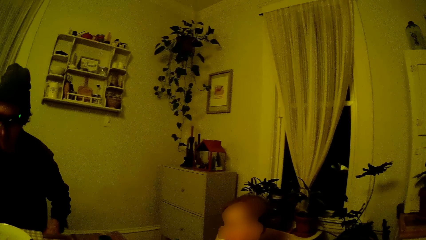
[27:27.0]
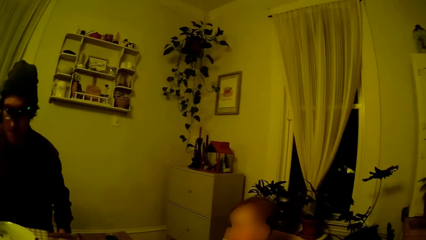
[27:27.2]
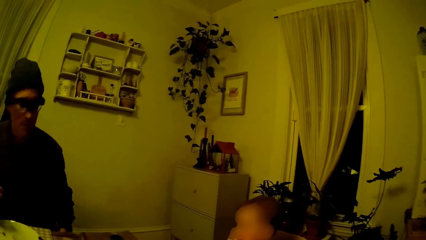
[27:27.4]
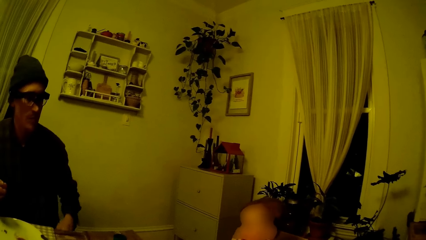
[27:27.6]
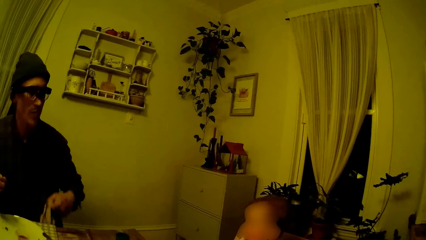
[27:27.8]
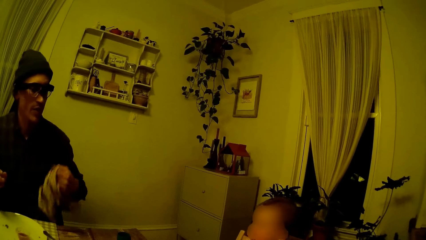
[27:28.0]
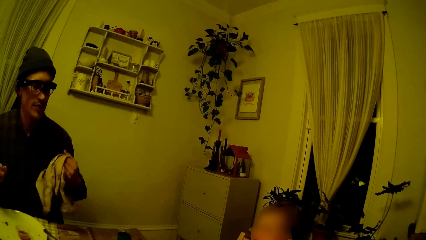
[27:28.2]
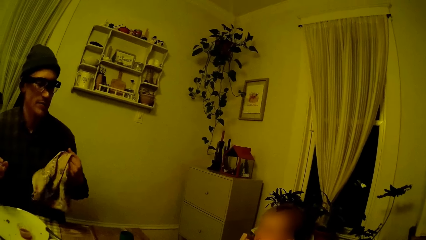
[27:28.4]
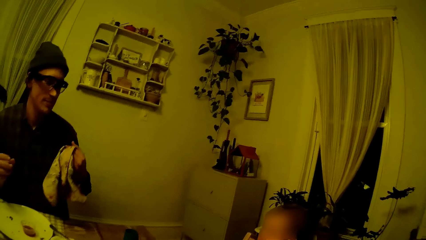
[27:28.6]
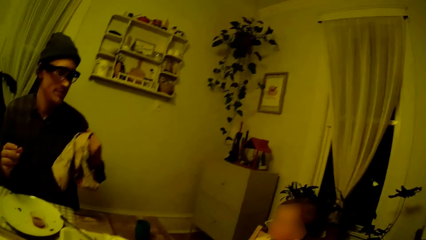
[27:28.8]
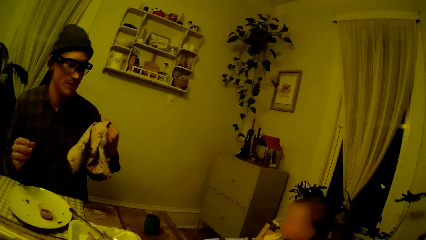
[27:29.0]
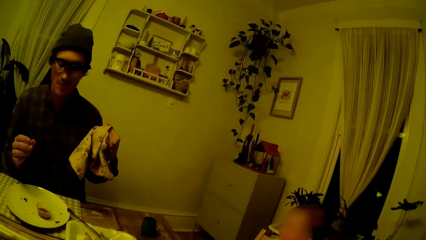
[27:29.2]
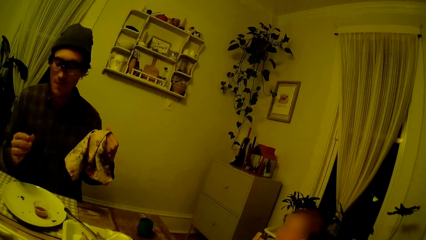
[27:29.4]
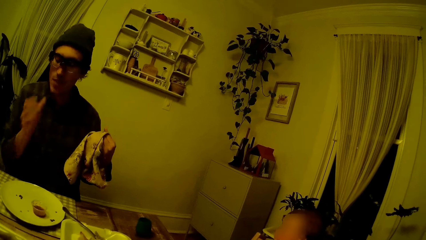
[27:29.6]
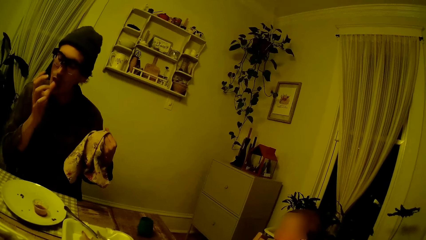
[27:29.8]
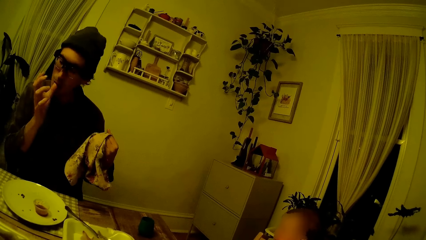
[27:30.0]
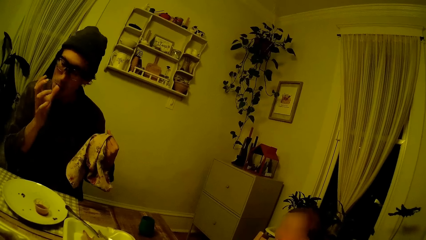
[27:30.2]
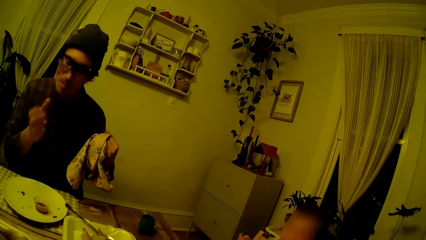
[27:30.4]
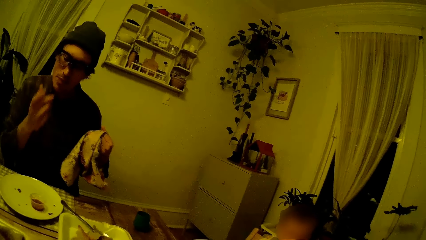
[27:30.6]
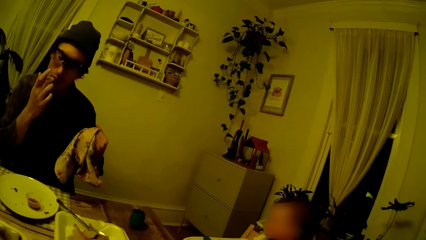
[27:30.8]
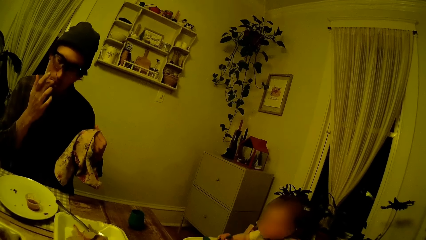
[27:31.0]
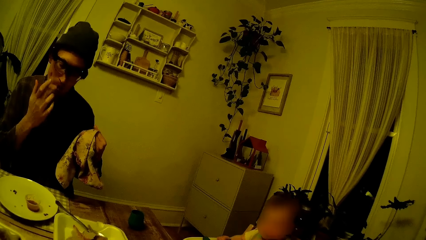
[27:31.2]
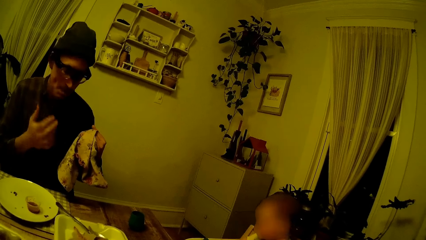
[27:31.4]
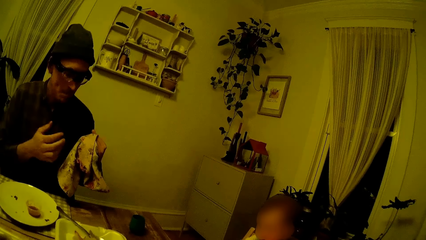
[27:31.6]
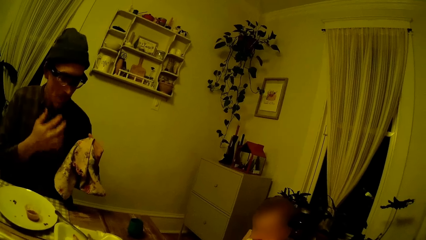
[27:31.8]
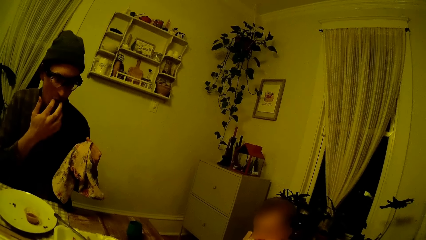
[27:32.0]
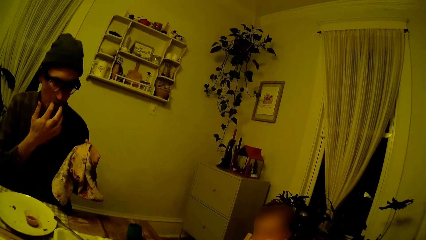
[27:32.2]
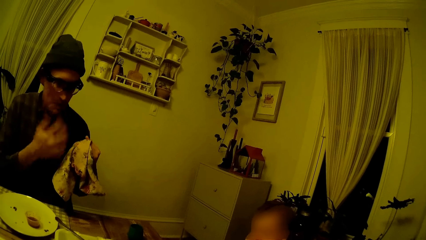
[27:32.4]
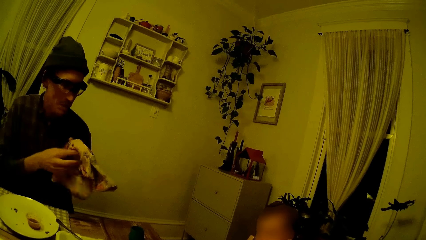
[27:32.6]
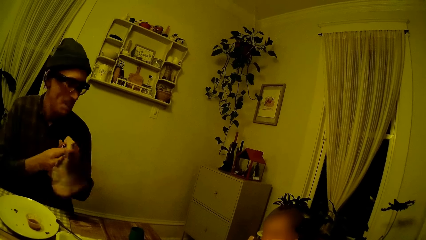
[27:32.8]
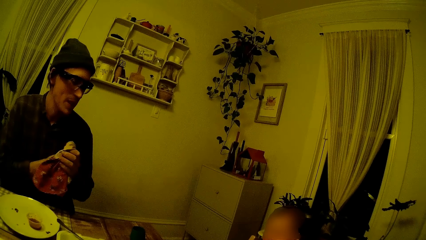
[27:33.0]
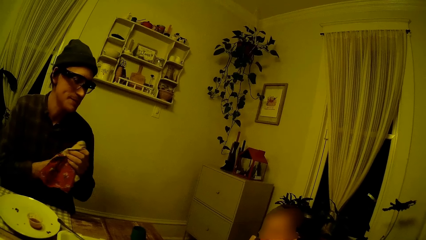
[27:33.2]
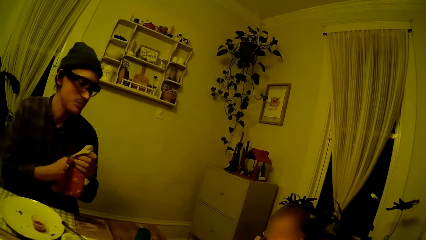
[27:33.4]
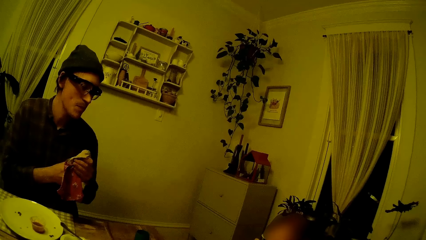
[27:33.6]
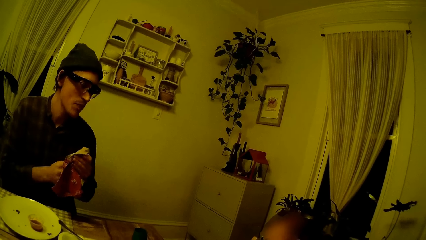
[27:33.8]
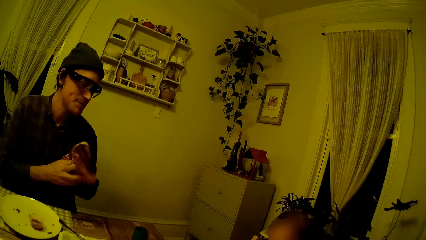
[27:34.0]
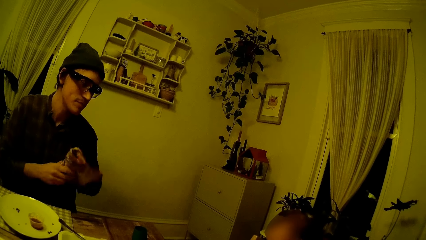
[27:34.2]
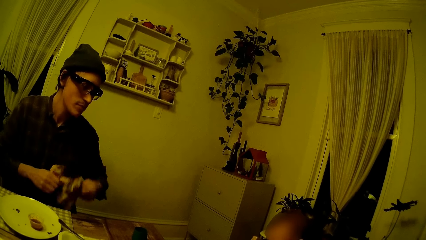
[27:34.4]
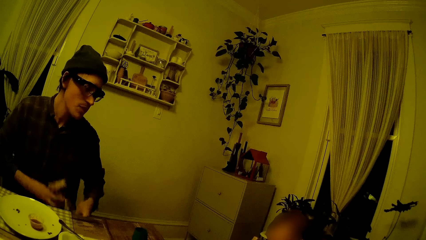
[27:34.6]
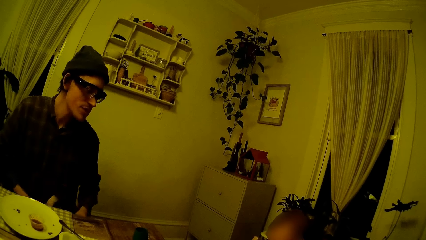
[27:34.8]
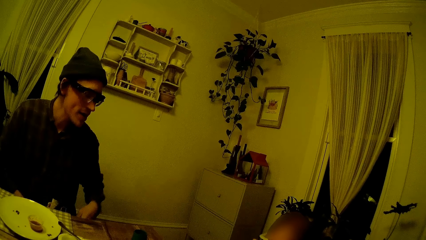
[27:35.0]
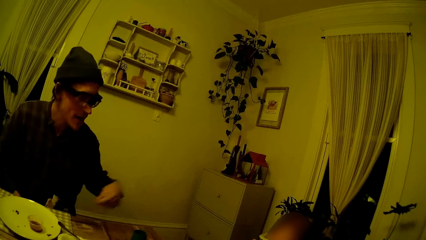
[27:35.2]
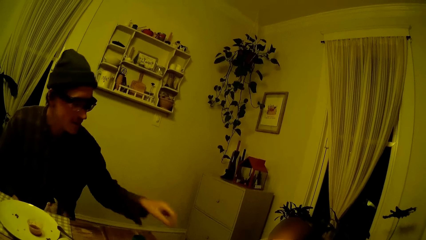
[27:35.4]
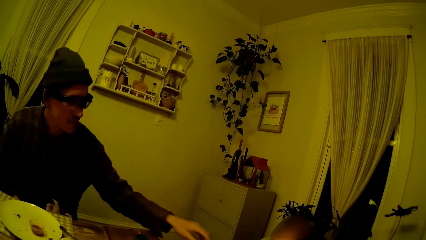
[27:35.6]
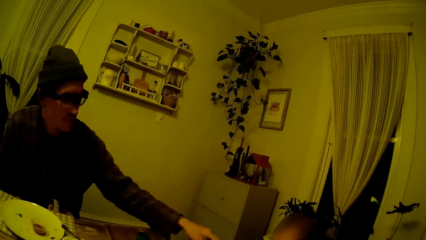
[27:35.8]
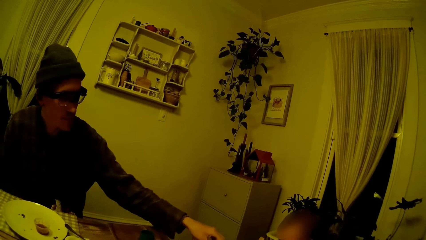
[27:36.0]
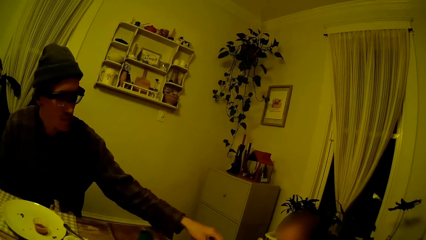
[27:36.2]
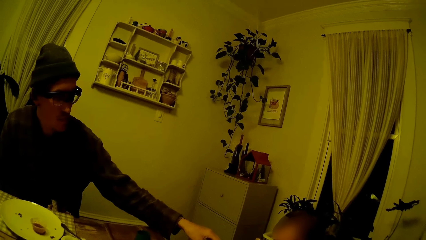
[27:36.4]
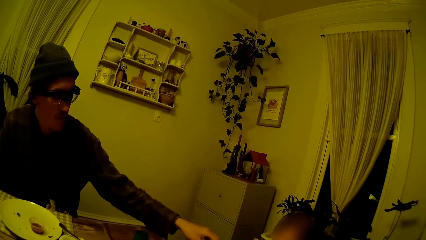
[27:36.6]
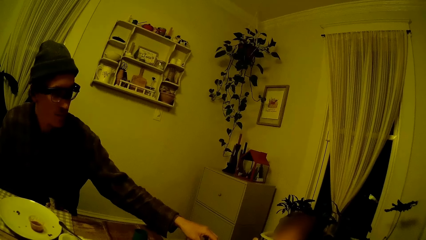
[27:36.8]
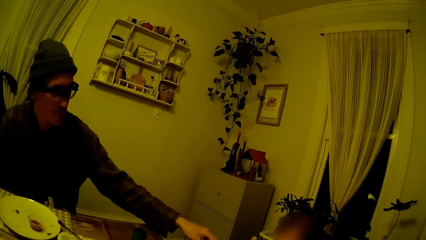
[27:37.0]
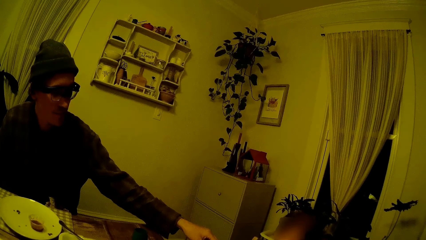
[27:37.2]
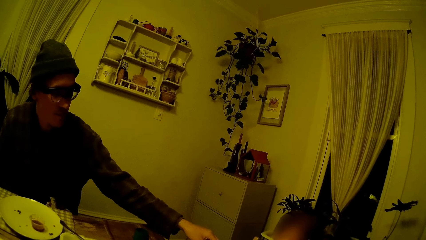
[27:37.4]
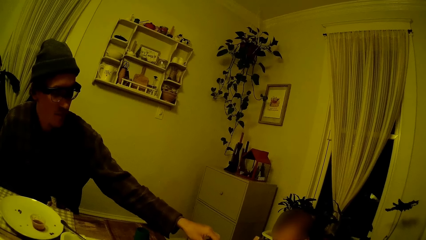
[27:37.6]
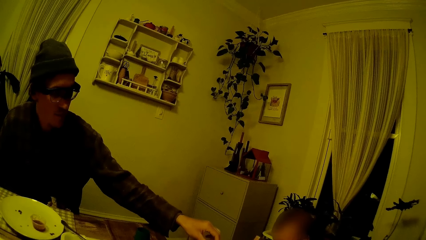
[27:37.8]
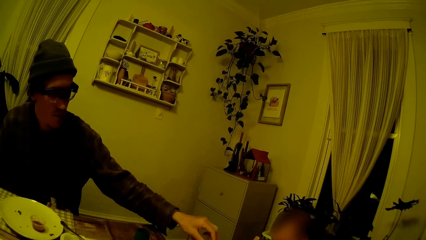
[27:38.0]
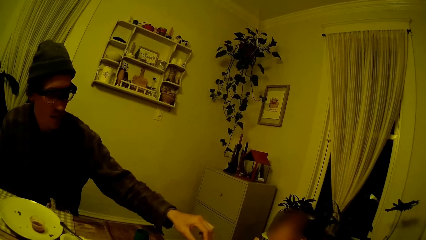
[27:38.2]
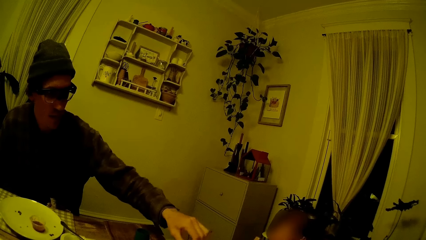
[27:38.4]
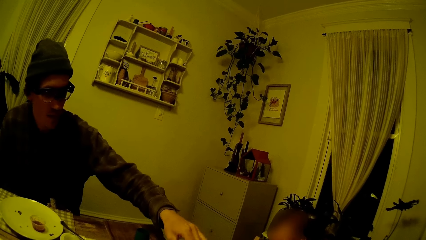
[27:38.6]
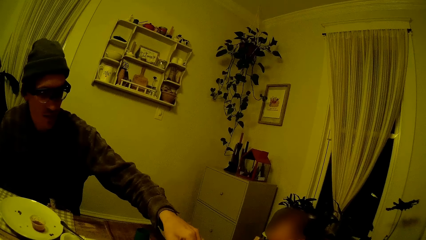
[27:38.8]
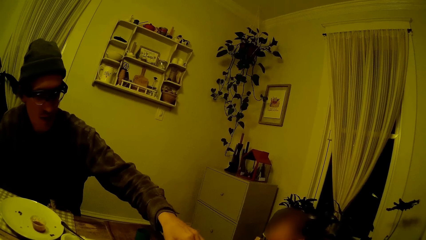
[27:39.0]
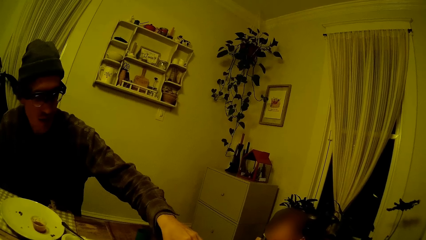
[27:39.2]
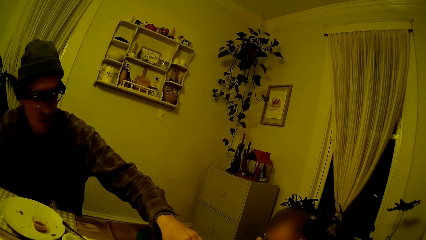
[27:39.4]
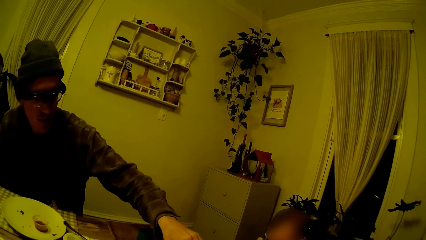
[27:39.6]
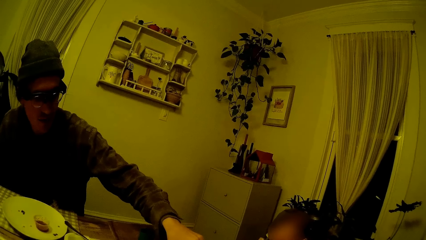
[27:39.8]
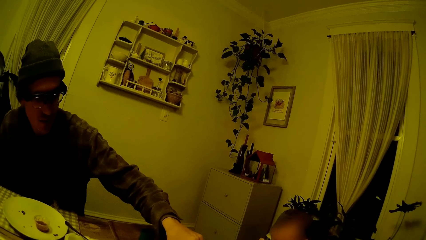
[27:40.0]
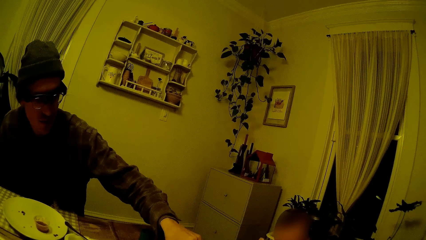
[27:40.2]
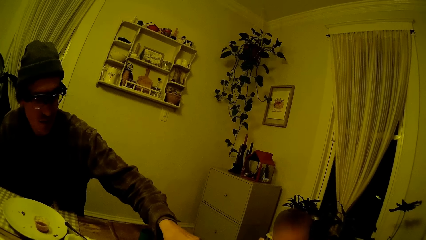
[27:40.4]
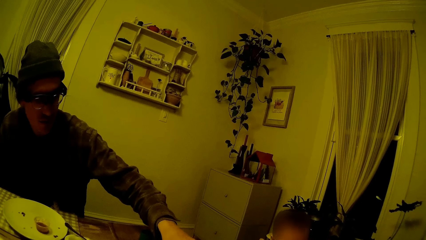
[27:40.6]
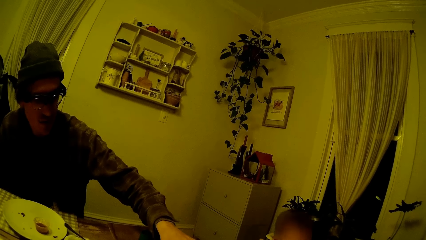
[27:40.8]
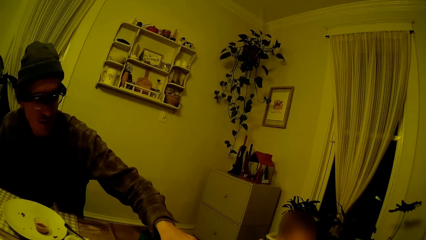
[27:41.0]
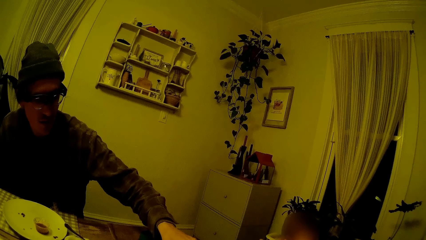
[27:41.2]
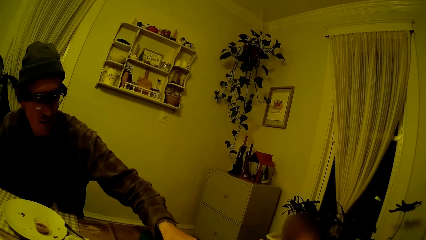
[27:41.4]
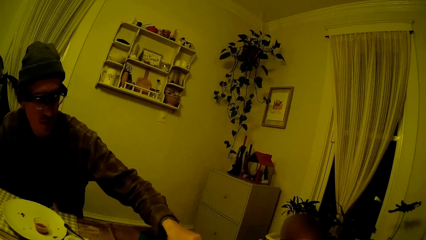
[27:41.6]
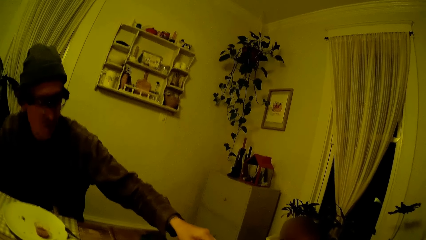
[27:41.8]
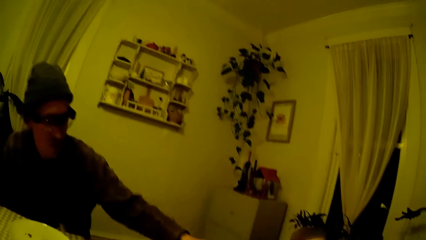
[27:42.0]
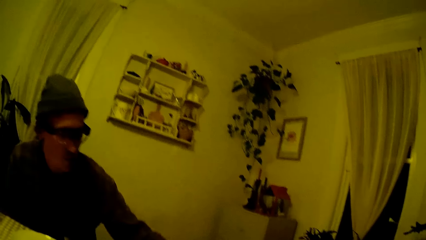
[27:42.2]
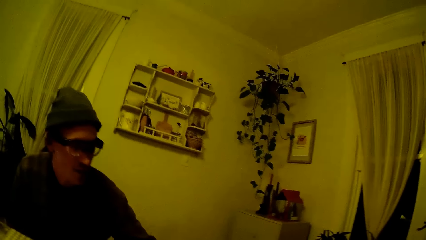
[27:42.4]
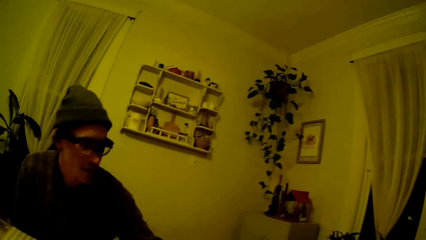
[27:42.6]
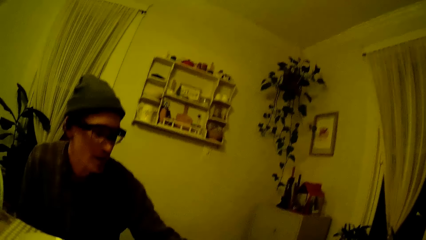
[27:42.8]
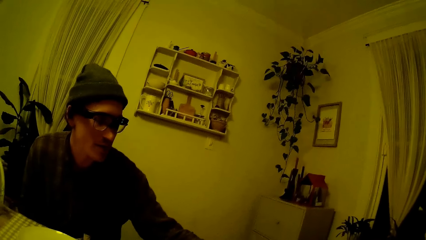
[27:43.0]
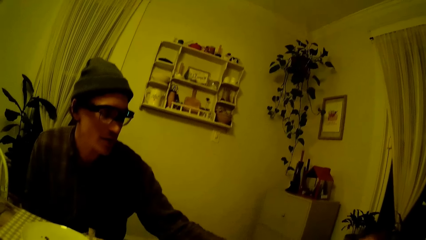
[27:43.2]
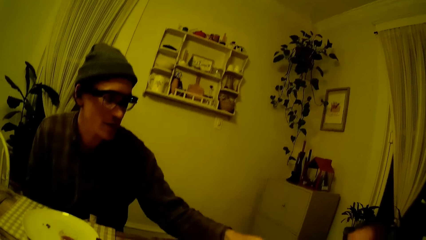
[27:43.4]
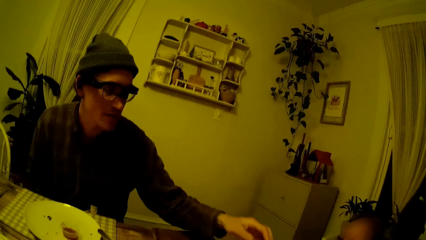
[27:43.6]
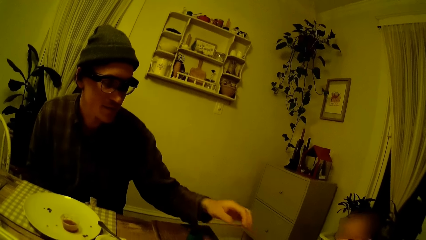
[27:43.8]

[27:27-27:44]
The man pulls out a napkin with his left hand. The man licks his right thumb, licks his right middle finger and cleans both hands with the napkin. The camera wearer converses with a kid. The man drops the napkin on his lap with both hands. The man converses with the kid. The man converses with the camera wearer. The camera wearer touches something.
